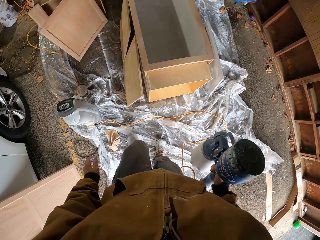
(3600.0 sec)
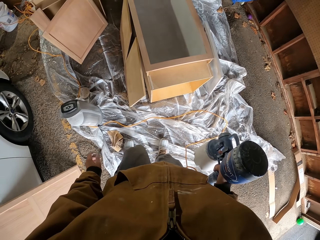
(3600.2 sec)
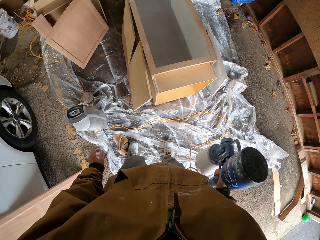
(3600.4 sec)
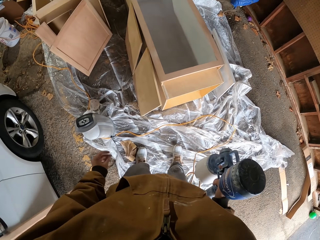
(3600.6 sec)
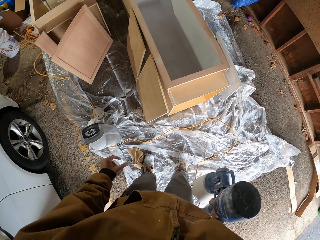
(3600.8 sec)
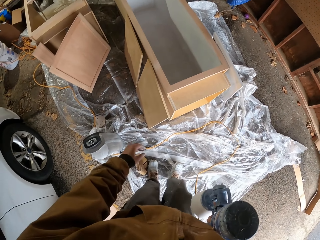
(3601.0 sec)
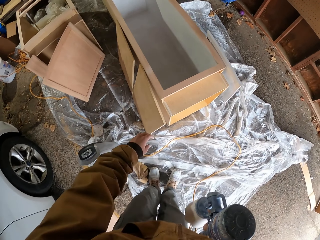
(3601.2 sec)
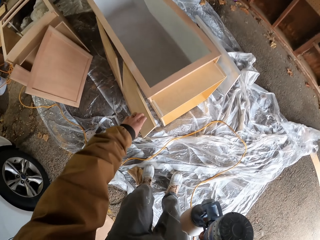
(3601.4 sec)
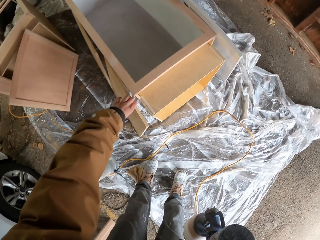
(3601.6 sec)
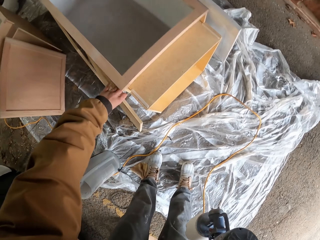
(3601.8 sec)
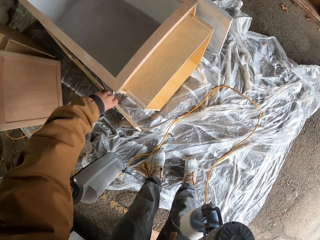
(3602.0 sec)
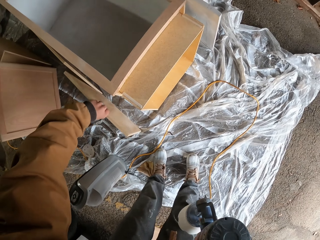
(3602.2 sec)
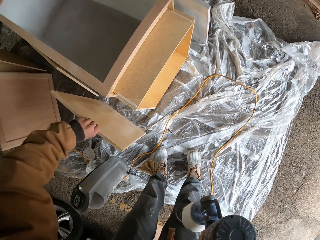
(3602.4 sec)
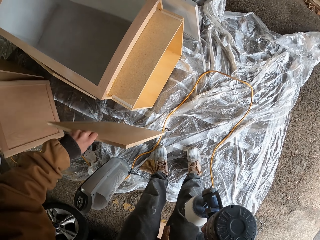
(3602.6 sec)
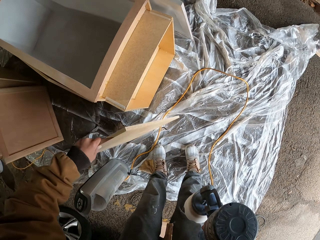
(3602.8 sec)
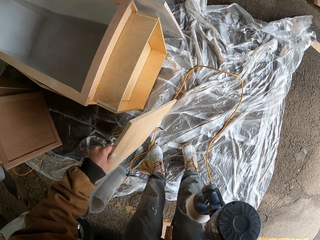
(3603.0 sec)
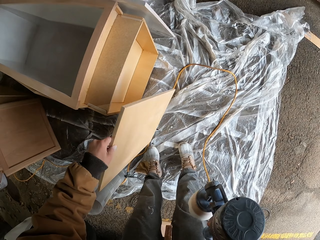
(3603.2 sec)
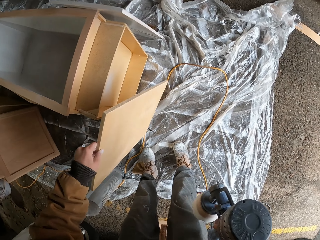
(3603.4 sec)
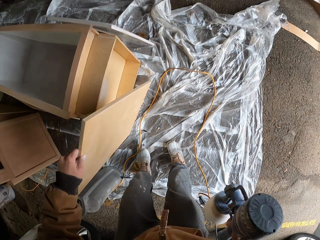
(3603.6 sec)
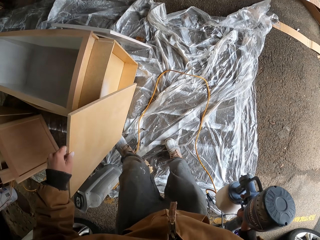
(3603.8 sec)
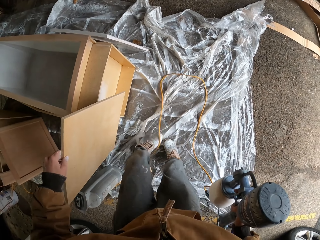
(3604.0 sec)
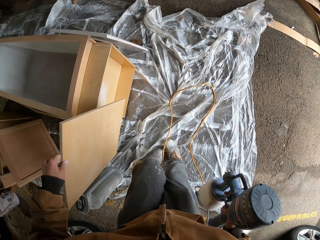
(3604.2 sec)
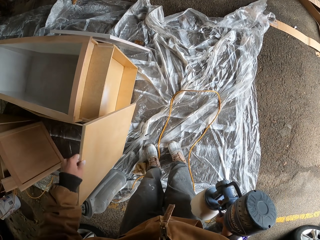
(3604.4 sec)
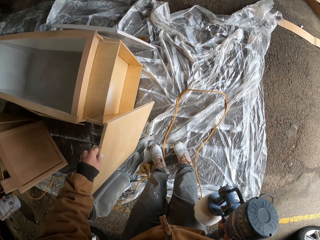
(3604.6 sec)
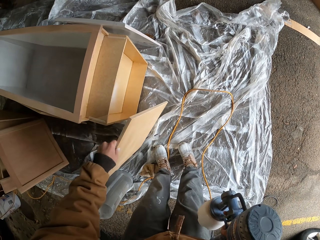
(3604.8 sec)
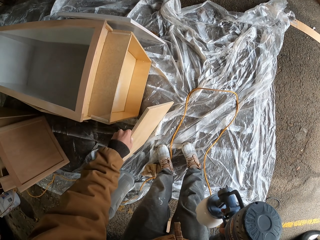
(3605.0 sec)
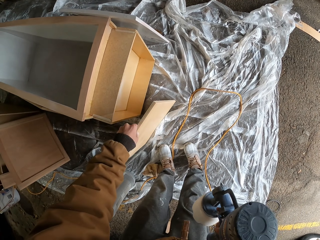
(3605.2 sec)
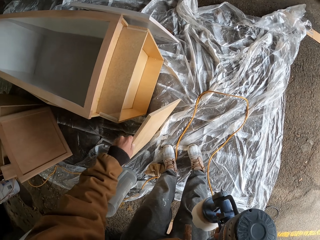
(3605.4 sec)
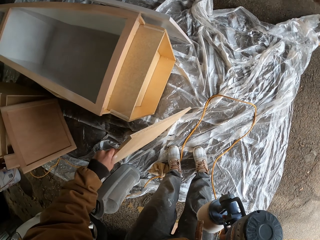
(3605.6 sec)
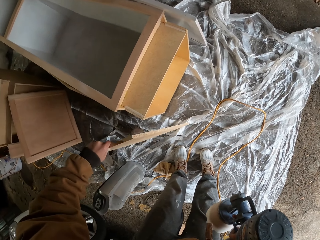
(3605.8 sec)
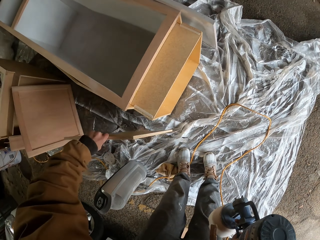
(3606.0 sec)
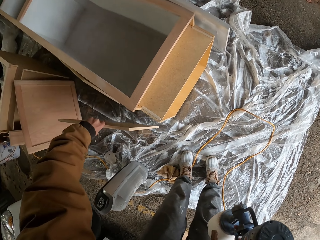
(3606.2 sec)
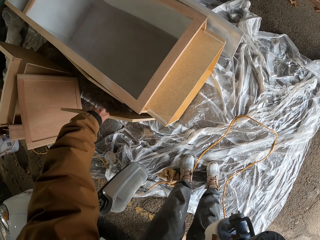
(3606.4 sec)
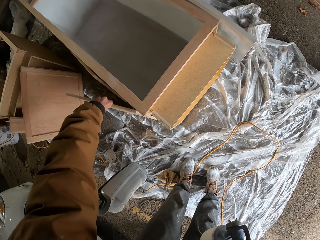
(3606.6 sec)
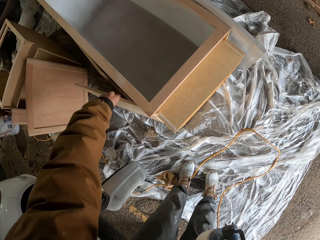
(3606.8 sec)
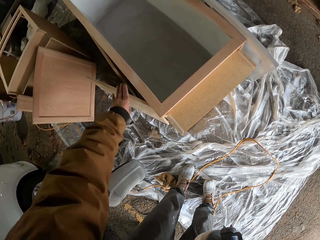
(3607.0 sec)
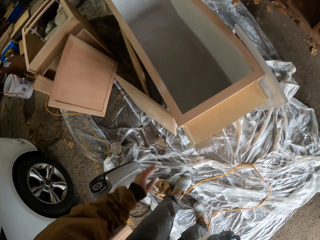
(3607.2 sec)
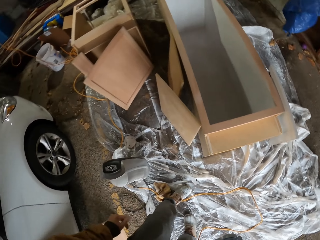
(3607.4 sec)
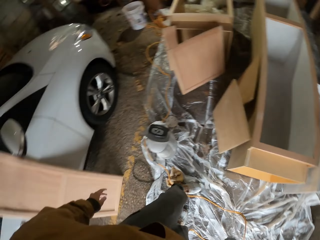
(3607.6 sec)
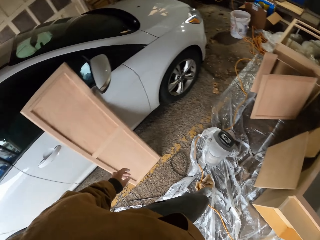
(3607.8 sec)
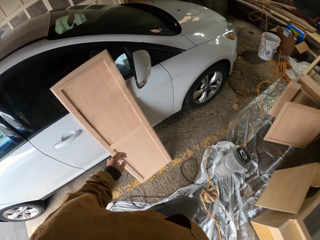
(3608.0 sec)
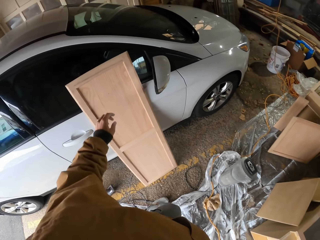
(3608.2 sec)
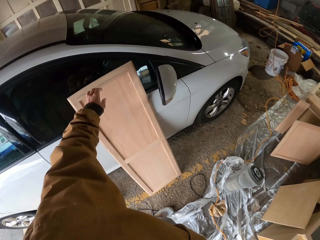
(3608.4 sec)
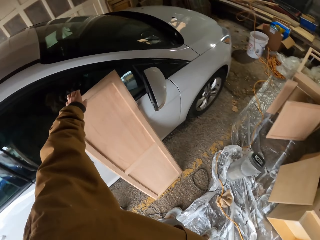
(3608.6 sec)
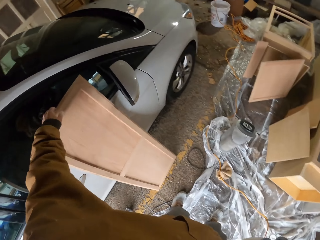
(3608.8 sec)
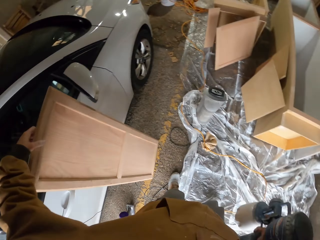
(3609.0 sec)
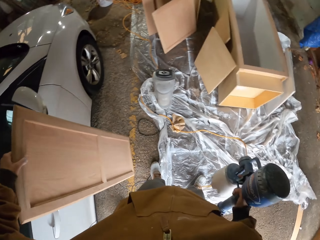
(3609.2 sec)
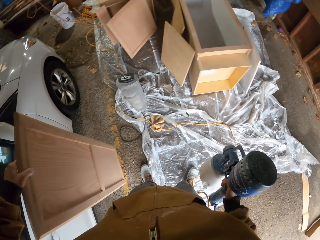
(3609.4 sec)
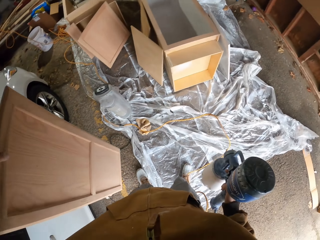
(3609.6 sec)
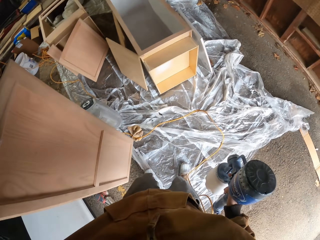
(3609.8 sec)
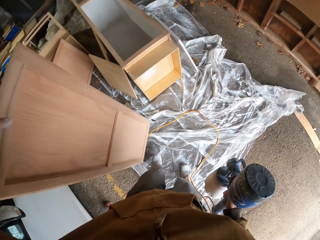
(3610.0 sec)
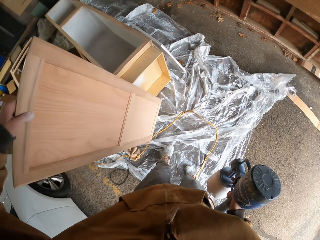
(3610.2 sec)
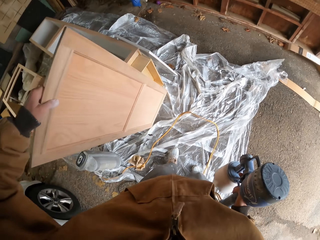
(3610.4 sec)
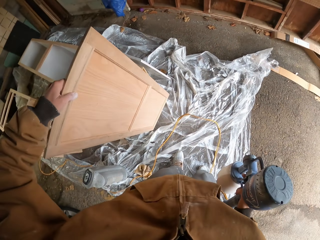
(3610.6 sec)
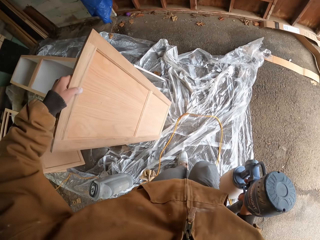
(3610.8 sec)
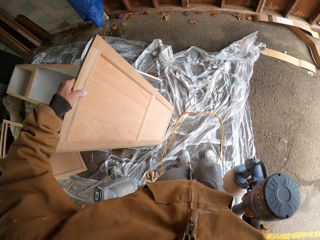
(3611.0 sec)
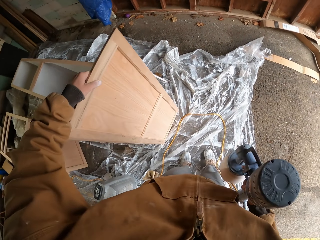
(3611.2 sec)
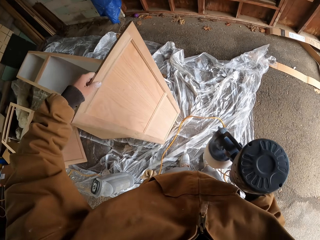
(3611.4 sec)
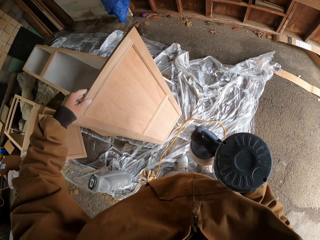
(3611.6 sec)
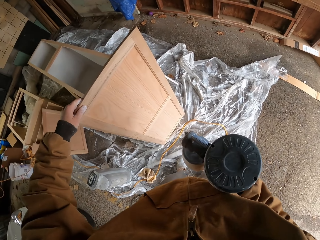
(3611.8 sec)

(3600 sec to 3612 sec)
The camera wearer picks up a board. They put back the board. They pick up a cardboard door.

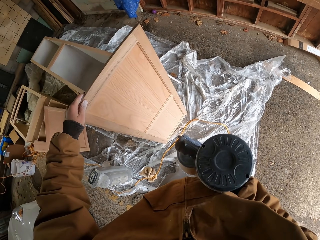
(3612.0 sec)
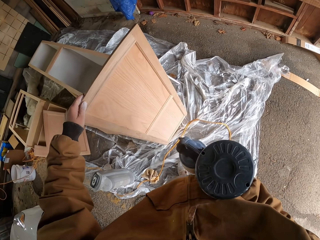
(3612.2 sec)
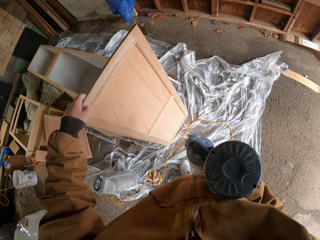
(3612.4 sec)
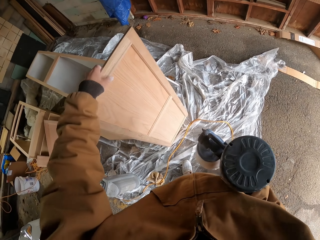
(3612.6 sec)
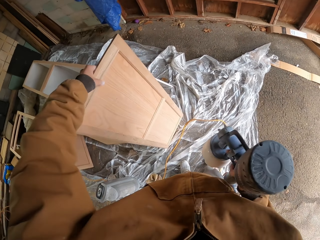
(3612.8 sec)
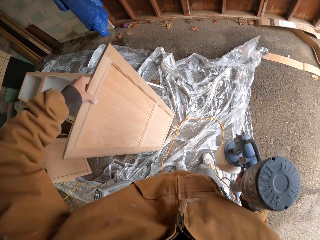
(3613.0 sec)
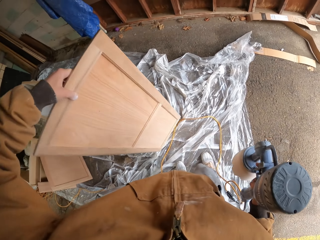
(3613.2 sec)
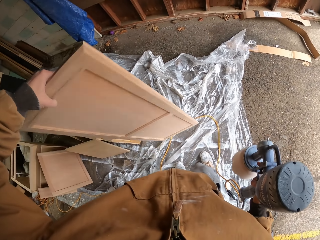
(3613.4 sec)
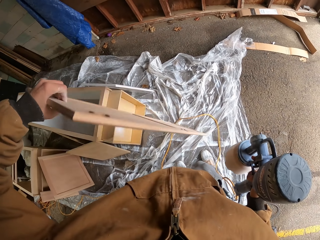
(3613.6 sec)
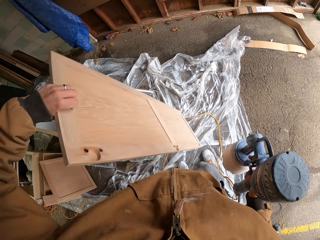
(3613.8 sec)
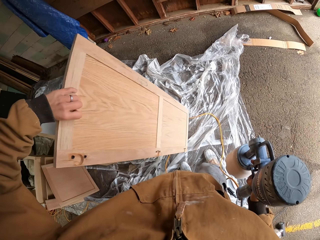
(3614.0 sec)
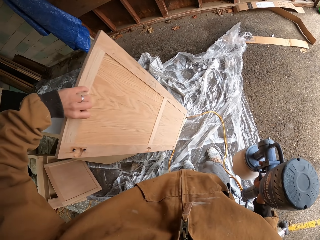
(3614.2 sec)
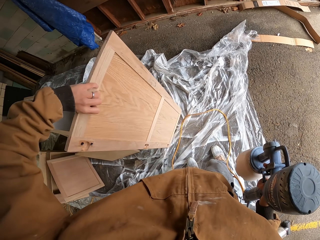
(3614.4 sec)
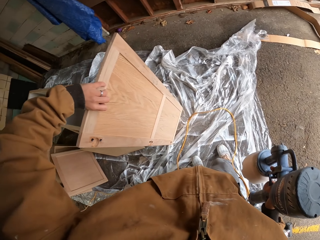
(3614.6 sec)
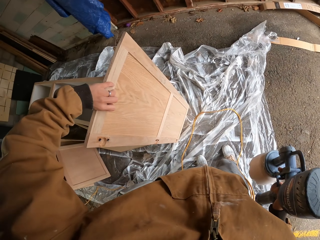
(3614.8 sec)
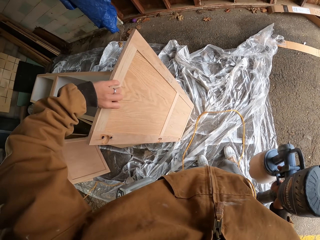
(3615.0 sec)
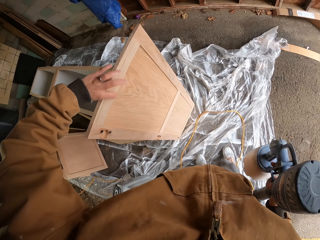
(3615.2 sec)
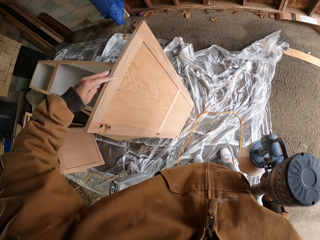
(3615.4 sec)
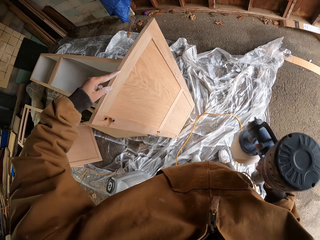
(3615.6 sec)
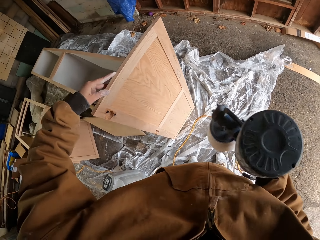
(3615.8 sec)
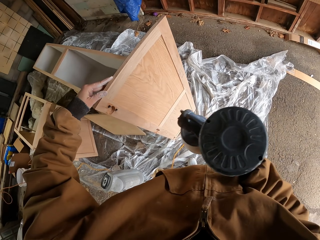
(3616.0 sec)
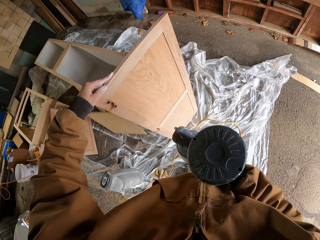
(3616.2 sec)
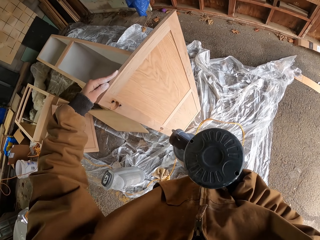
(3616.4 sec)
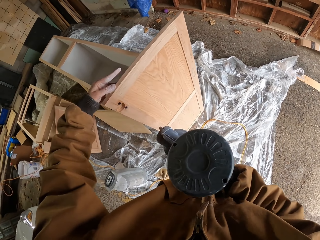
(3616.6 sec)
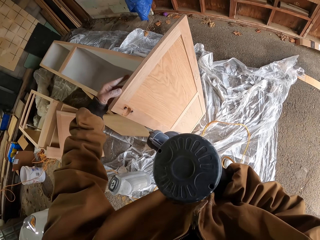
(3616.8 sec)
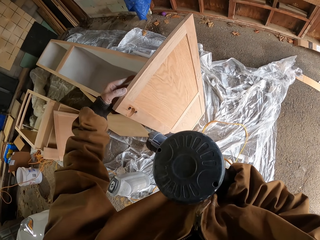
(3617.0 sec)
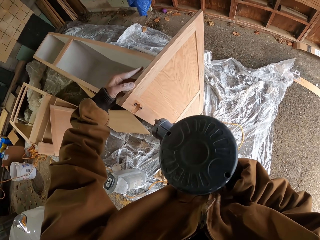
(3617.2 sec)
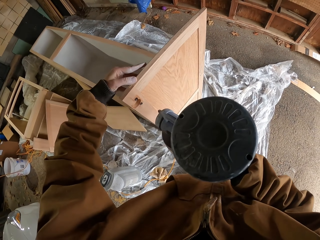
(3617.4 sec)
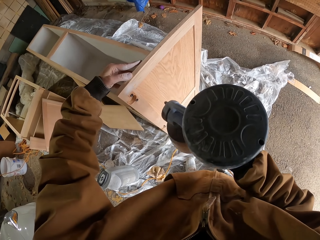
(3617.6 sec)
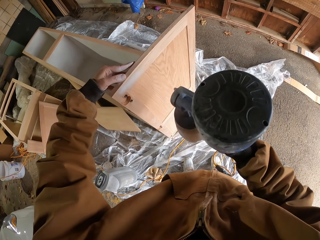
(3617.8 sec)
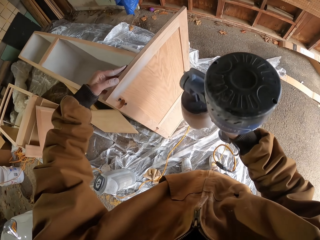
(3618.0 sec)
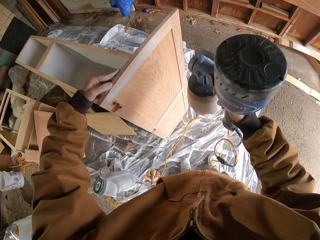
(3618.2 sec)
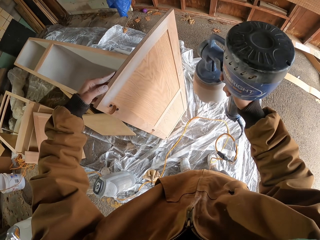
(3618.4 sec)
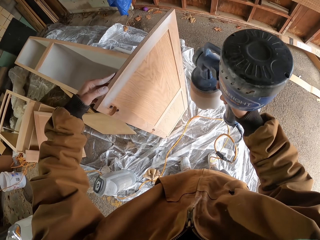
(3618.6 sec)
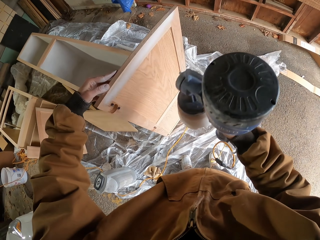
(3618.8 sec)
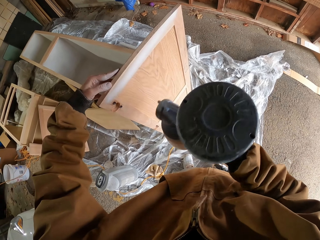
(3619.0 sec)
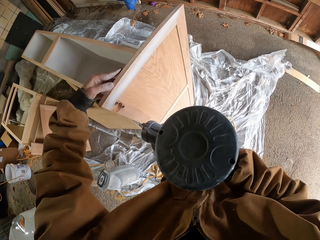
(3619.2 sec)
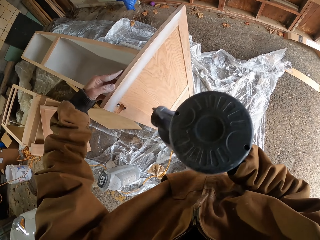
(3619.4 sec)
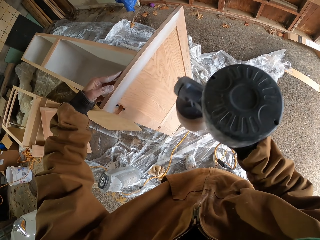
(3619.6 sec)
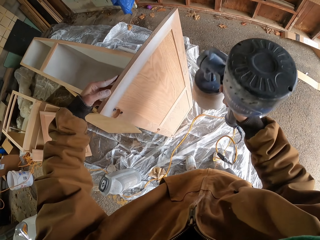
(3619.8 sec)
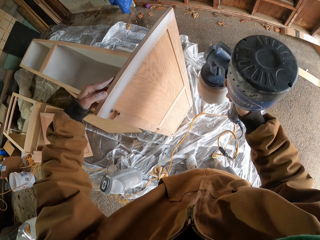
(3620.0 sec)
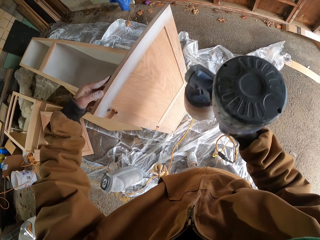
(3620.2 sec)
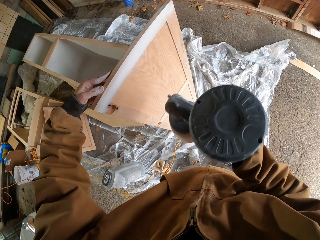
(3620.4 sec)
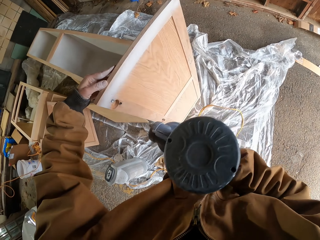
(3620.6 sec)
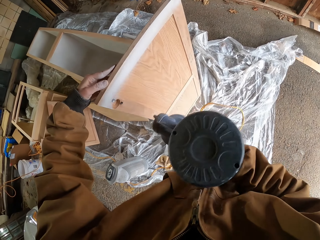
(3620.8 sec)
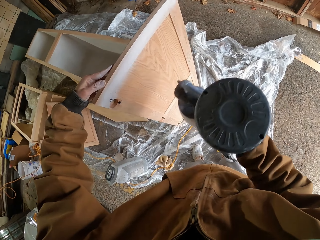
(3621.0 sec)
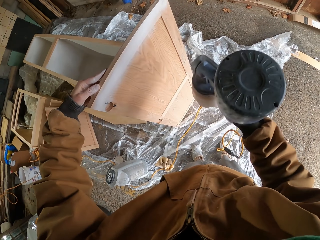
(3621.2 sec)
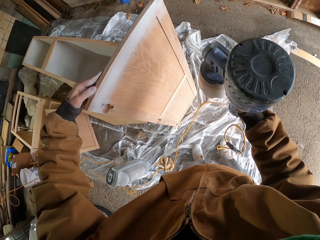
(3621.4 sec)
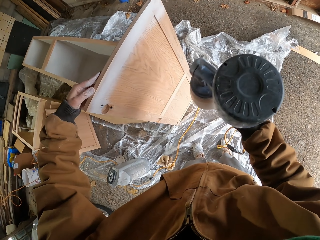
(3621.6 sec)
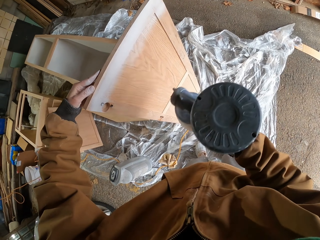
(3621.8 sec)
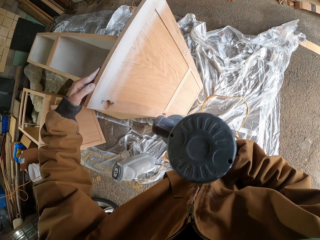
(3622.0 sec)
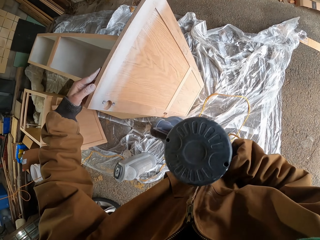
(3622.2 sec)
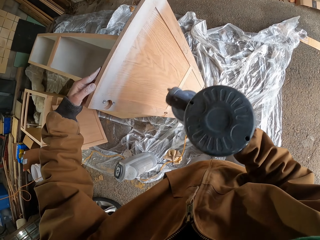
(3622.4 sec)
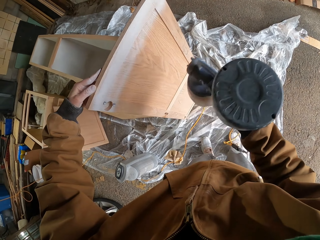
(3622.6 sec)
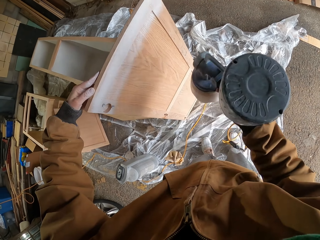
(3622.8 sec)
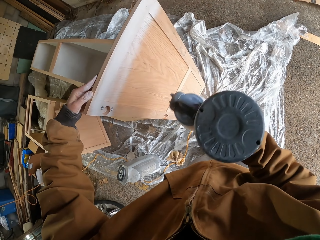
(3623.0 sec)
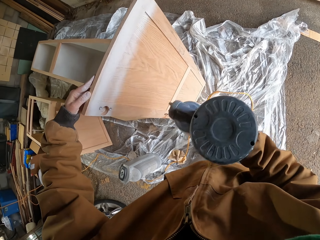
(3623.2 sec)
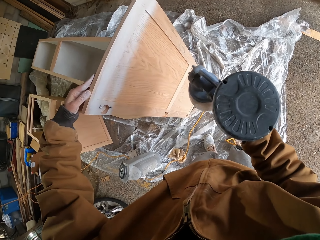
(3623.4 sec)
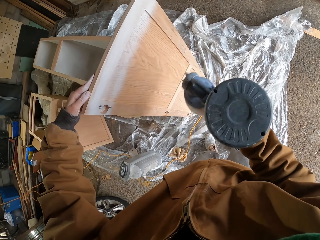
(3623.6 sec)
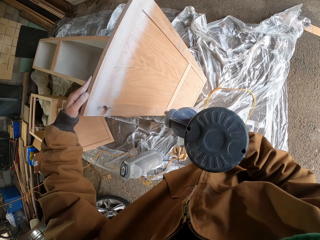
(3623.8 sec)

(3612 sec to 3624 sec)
The camera wearer turns the board. They spray the paint on the cardboard door using the electric spray gun.
